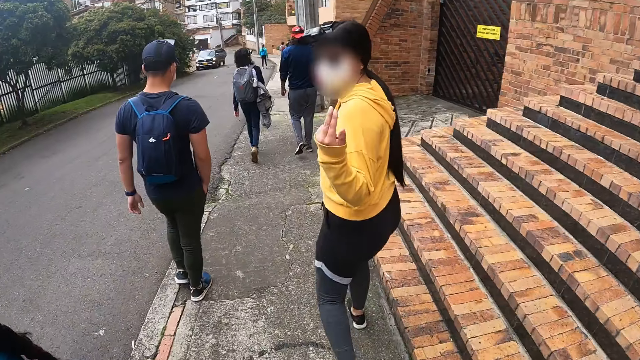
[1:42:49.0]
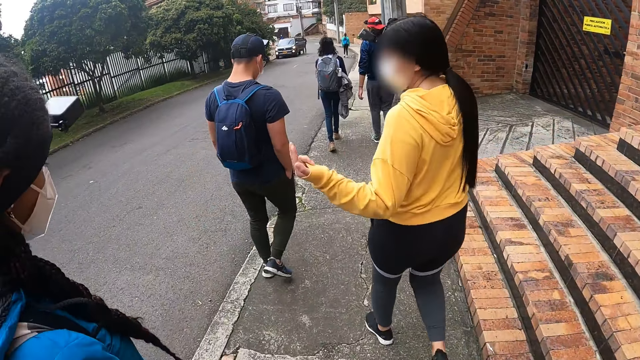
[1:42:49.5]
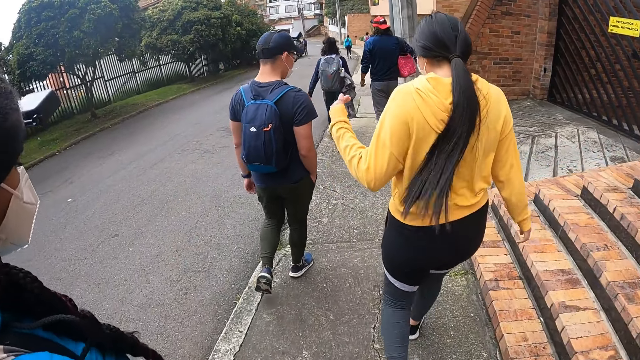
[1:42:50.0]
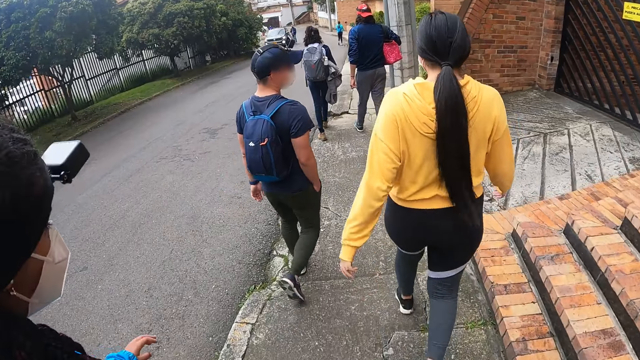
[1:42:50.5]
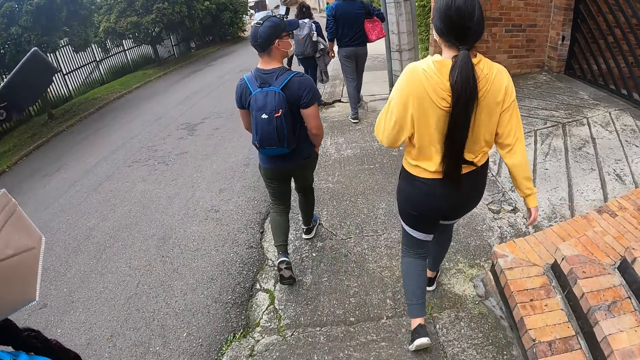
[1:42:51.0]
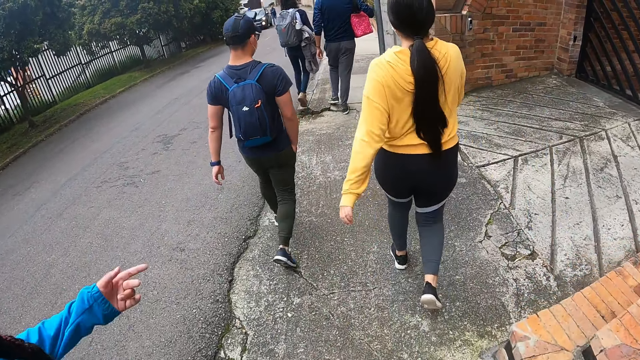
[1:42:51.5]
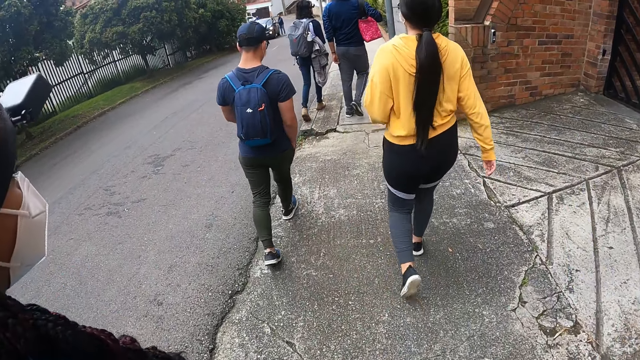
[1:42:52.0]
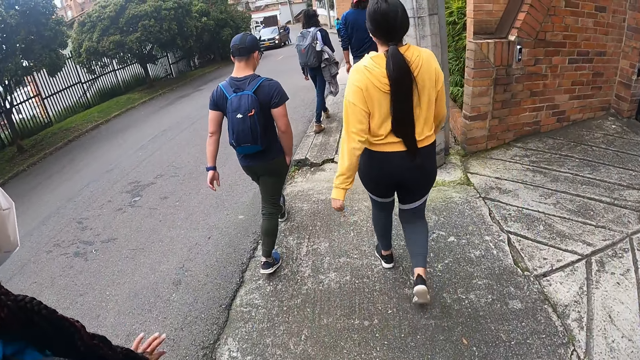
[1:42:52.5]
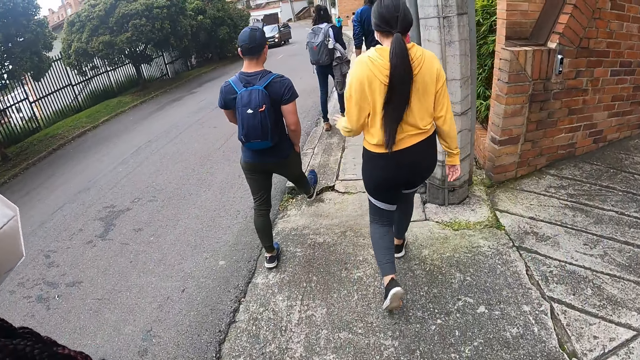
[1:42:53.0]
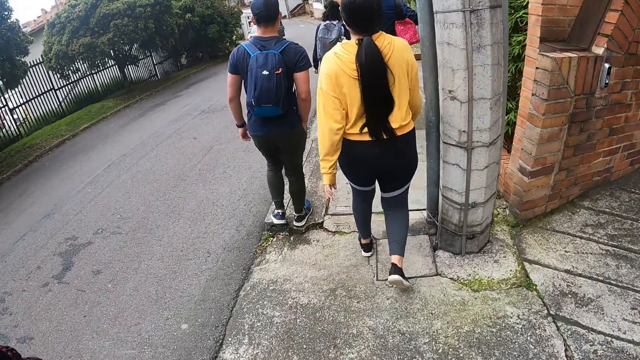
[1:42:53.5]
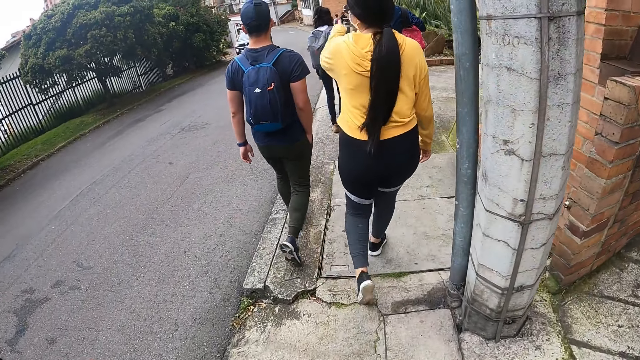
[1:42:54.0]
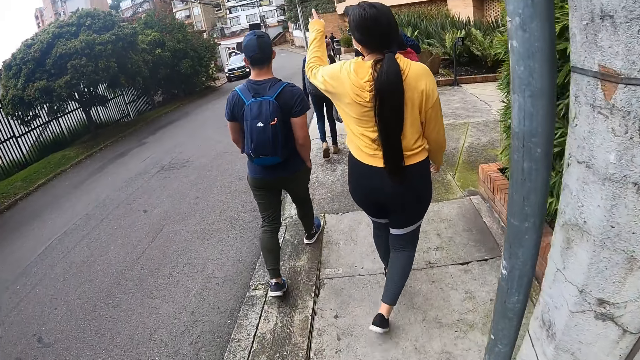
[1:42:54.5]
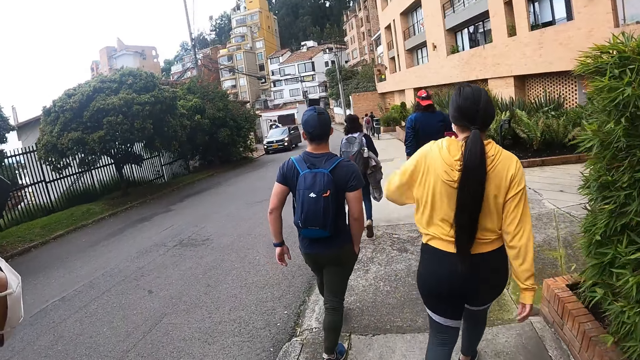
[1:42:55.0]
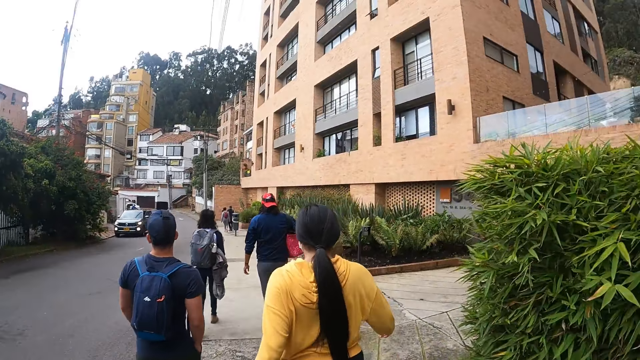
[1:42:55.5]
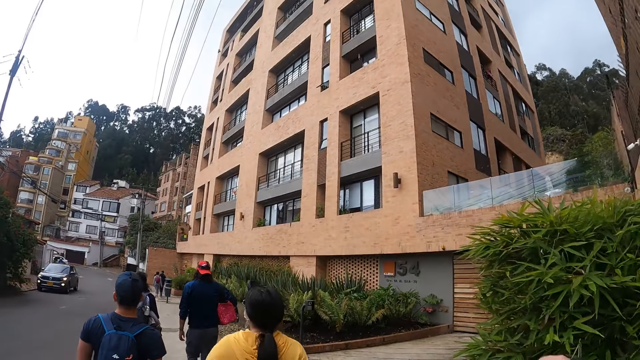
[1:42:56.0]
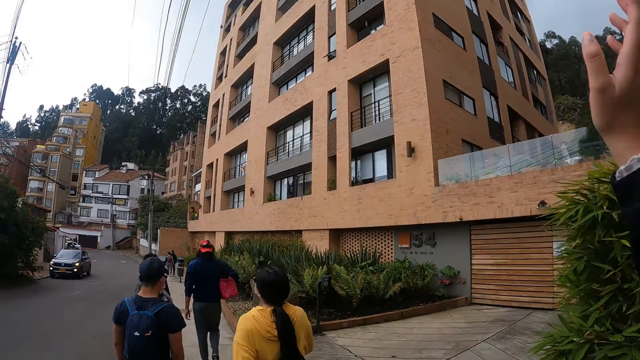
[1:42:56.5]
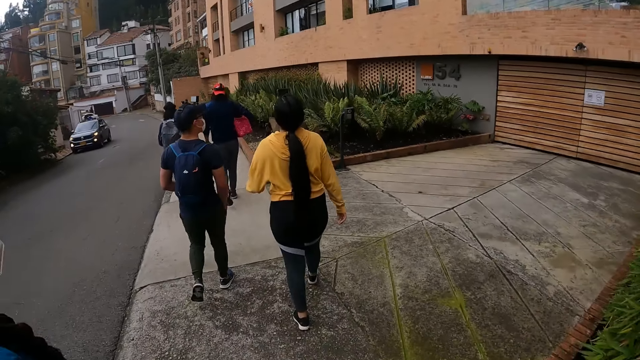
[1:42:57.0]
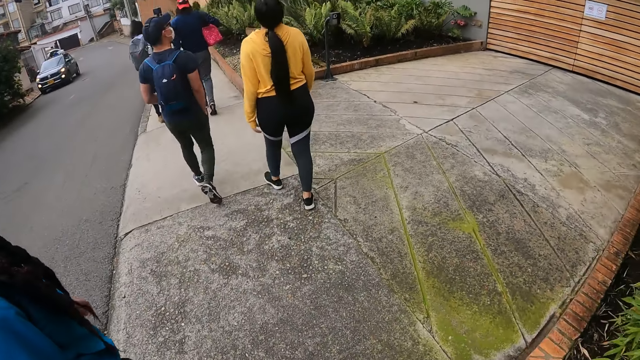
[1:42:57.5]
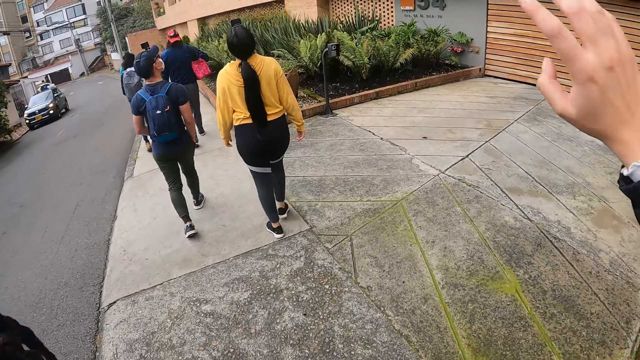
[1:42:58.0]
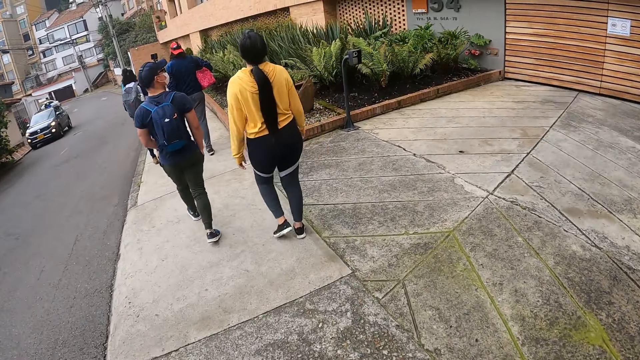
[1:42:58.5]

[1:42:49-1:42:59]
The camera wearer interacts with a woman, another woman and a man. They lift their right hand.

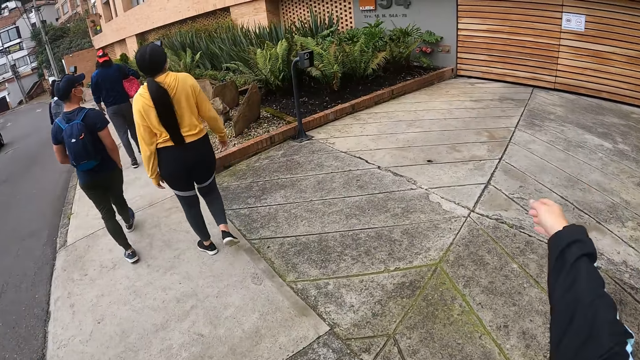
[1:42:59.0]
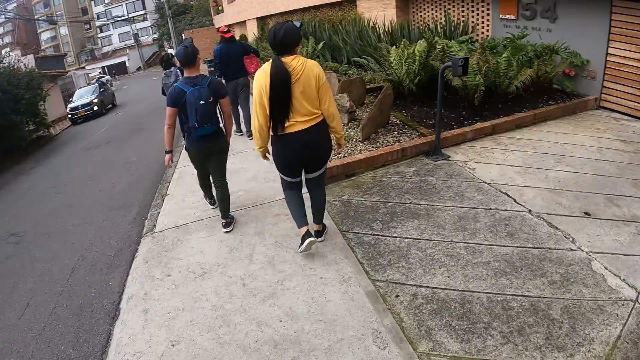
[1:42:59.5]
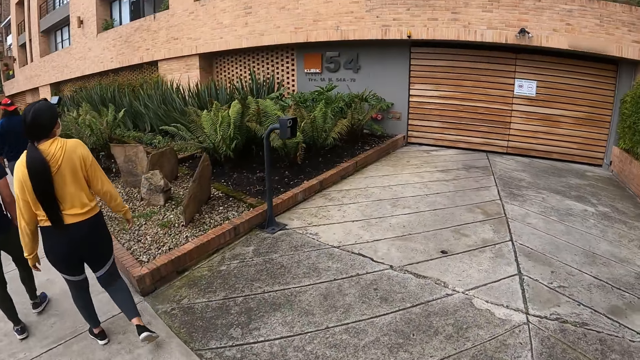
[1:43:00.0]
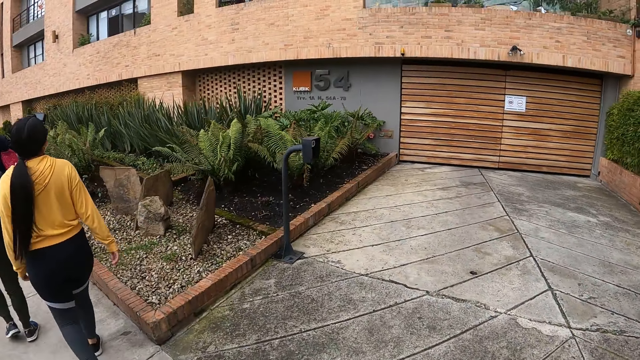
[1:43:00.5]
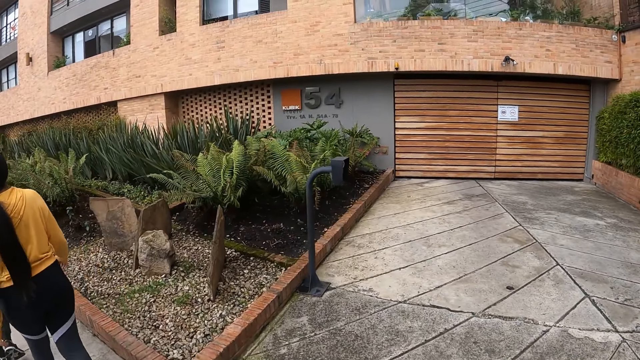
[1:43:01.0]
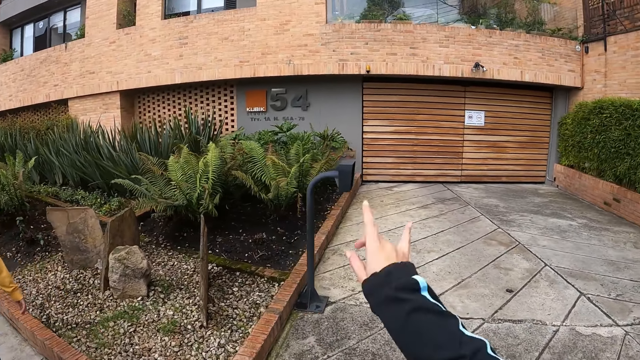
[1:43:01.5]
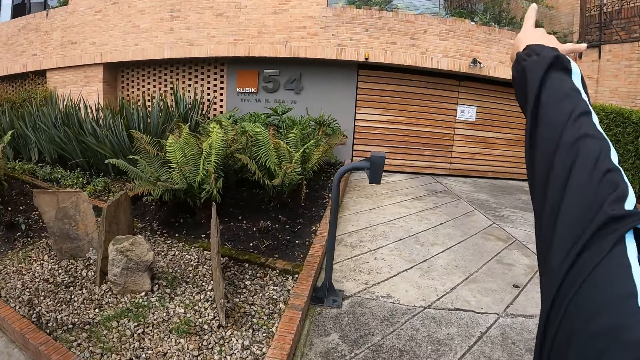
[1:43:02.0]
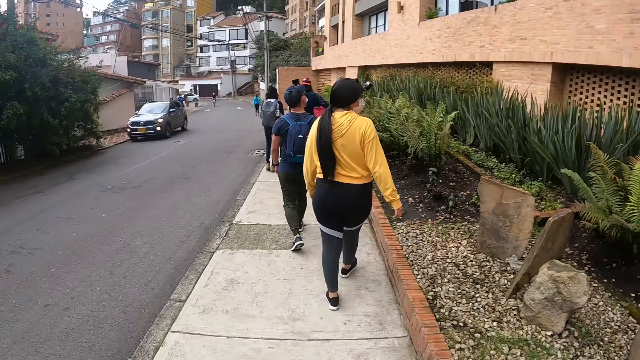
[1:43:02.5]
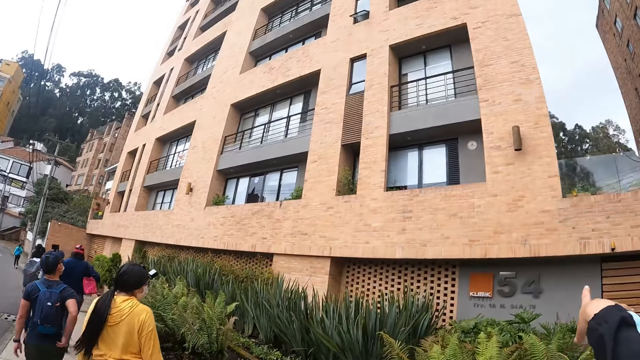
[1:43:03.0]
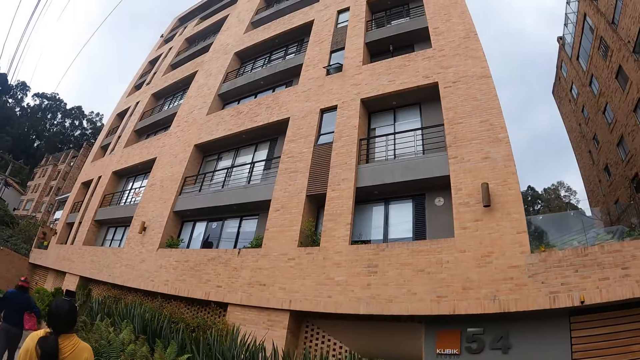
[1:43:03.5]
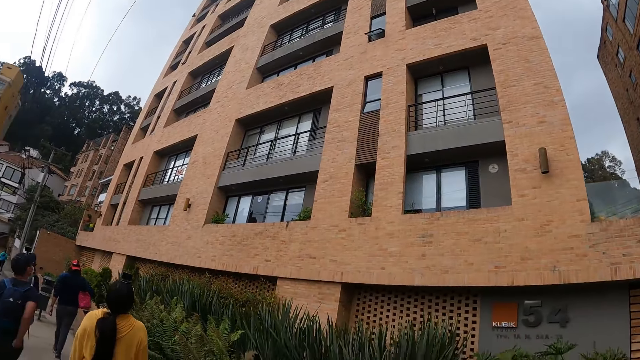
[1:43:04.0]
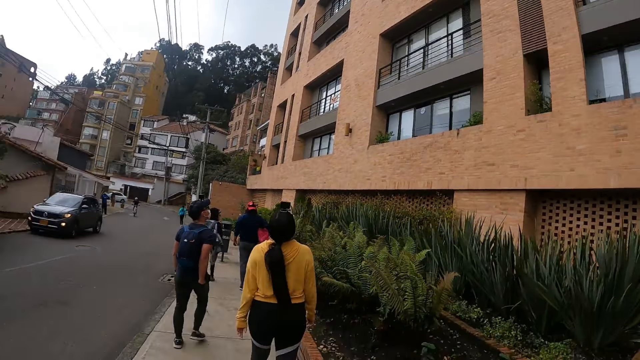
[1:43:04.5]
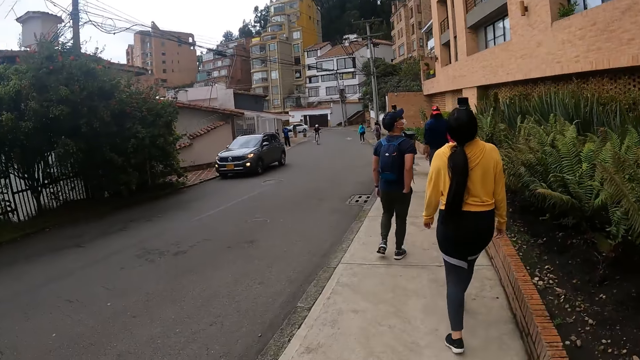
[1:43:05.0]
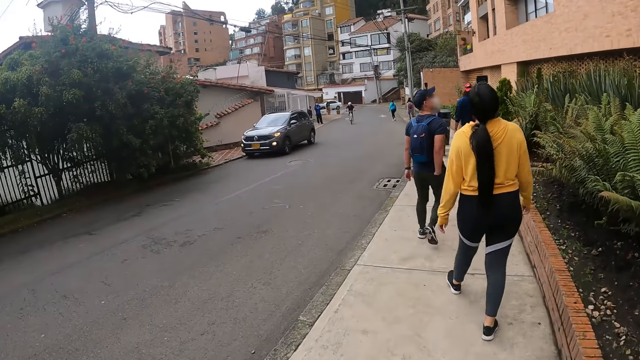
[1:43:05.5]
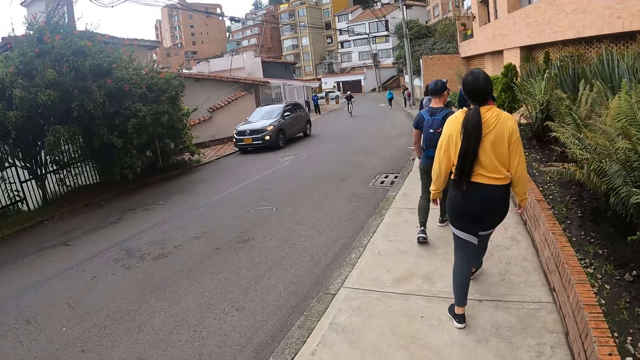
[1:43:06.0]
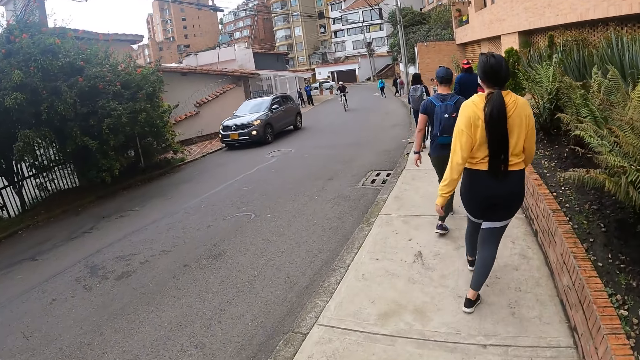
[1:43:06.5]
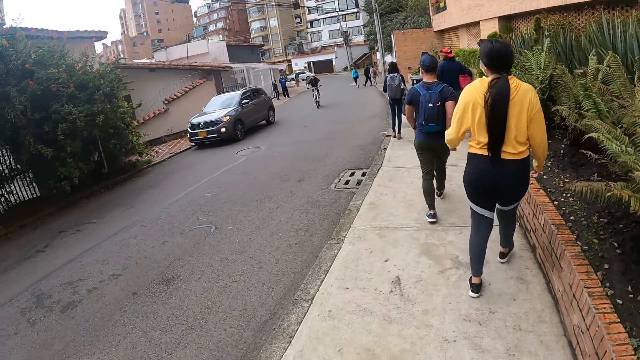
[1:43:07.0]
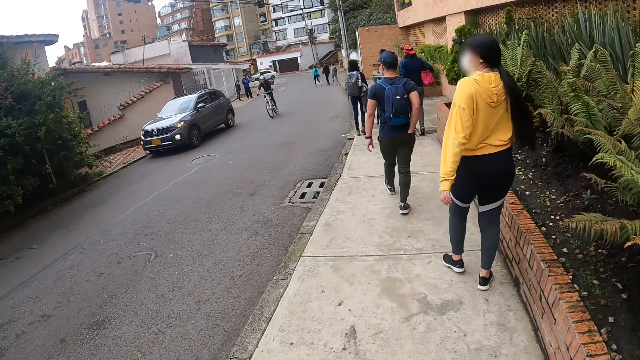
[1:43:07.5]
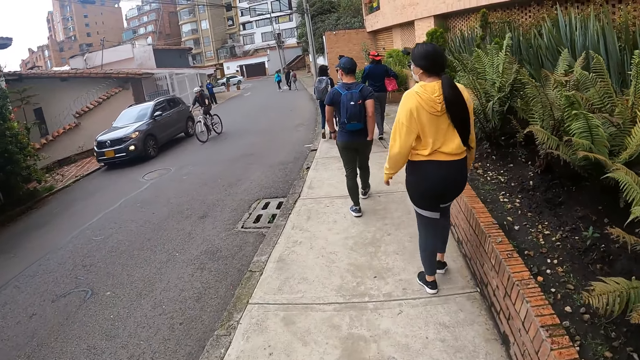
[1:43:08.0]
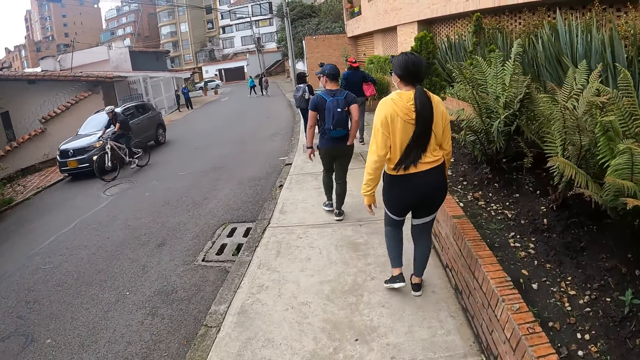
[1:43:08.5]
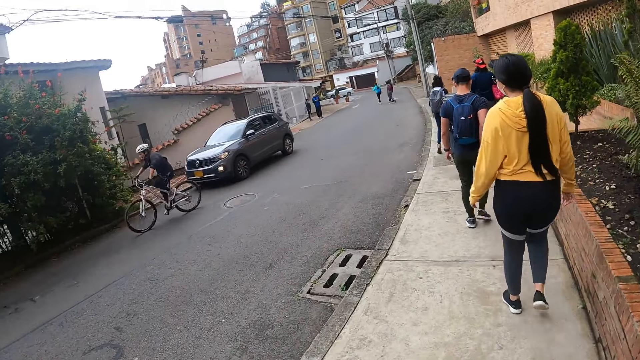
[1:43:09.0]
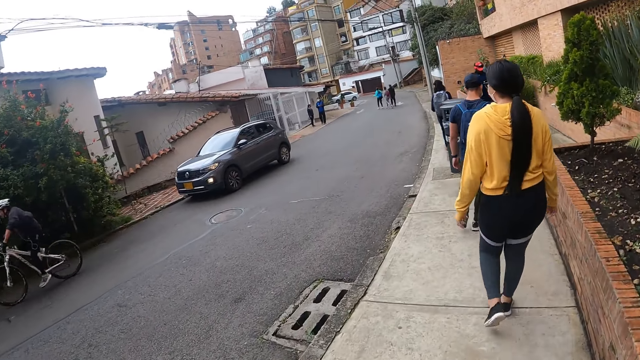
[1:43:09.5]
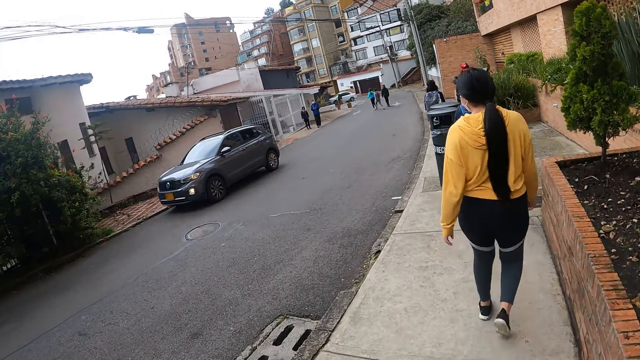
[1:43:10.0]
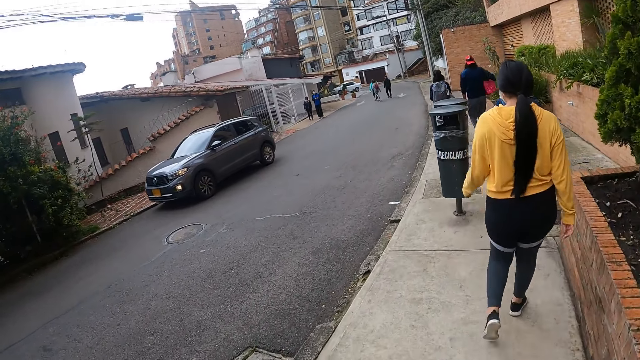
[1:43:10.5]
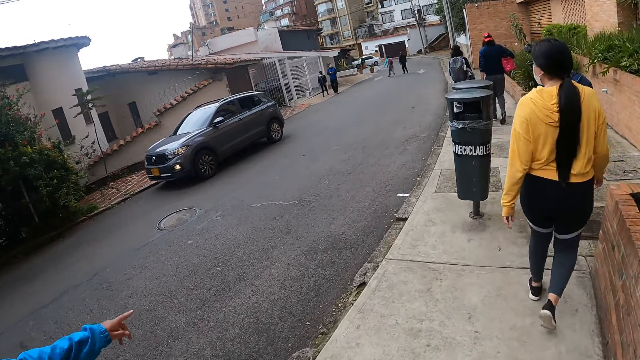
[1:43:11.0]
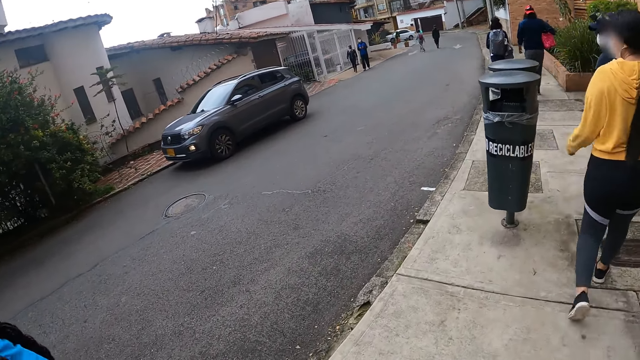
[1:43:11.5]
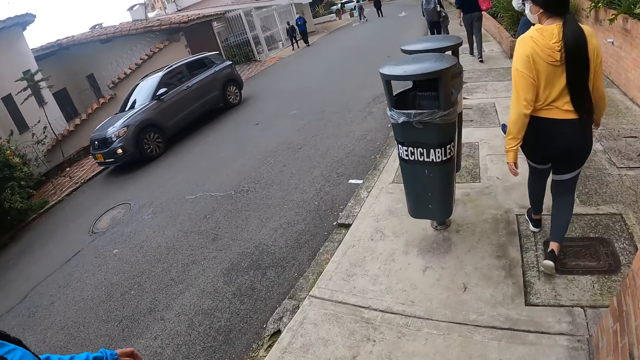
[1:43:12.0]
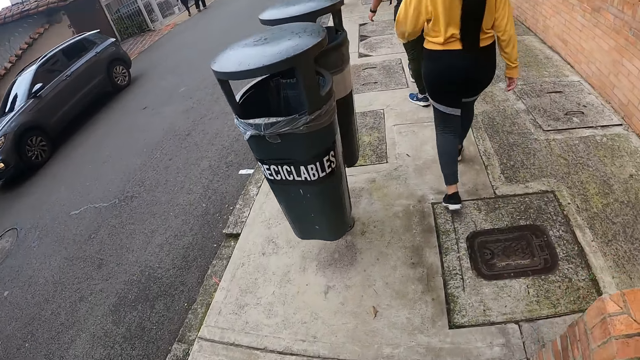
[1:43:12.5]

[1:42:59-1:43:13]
The camera wearer drops their hand. They point.
